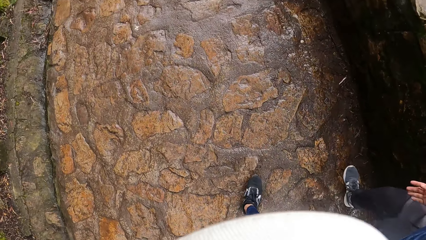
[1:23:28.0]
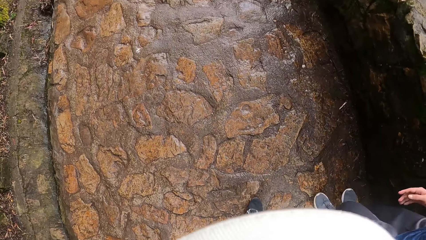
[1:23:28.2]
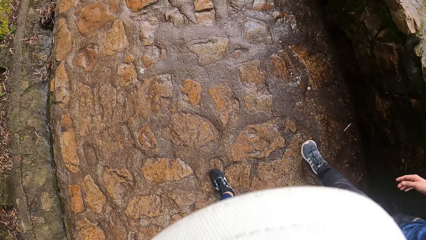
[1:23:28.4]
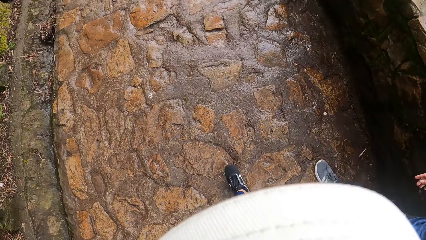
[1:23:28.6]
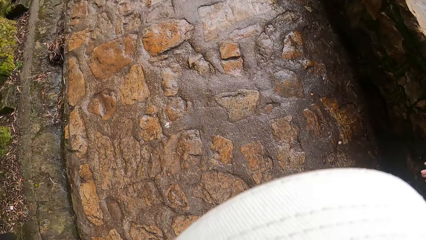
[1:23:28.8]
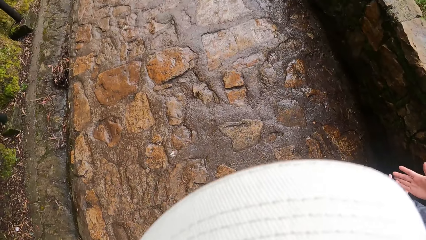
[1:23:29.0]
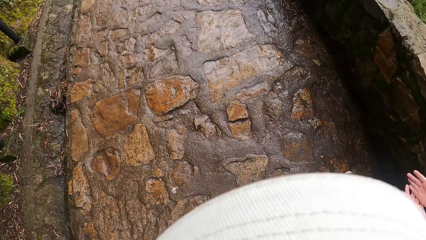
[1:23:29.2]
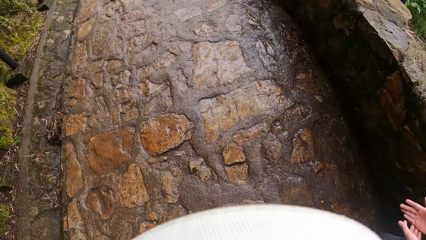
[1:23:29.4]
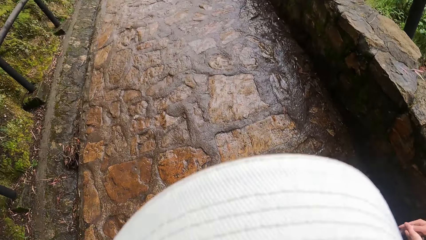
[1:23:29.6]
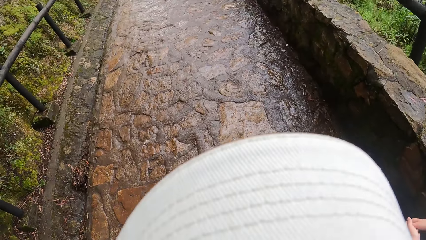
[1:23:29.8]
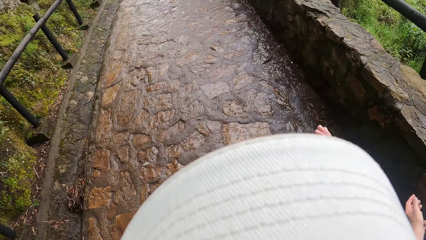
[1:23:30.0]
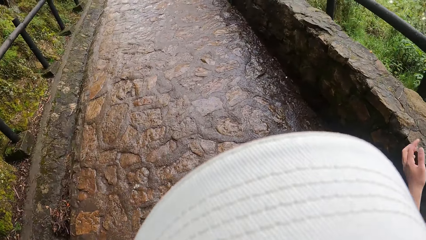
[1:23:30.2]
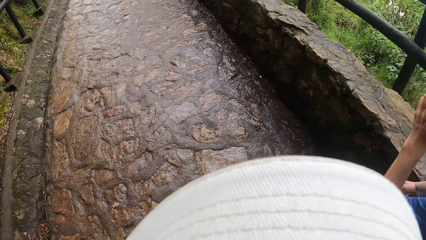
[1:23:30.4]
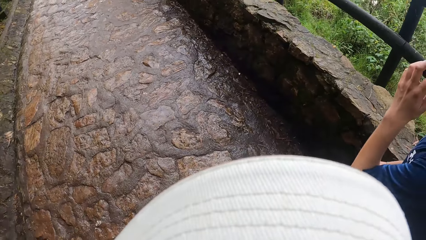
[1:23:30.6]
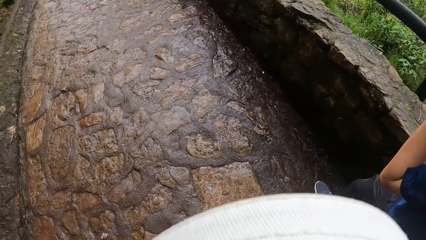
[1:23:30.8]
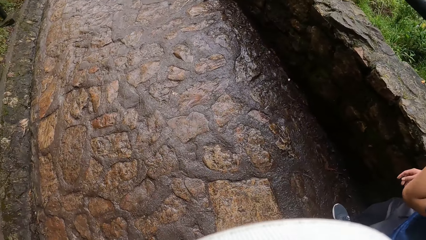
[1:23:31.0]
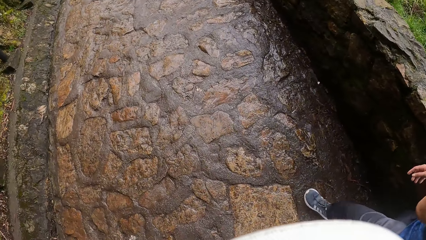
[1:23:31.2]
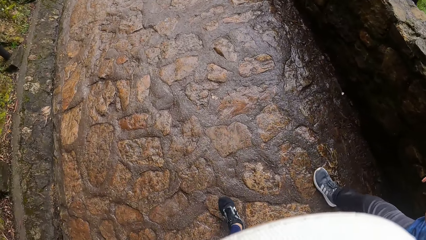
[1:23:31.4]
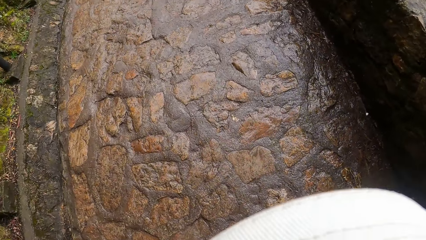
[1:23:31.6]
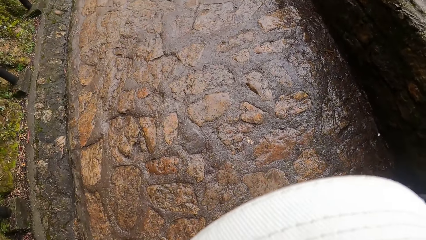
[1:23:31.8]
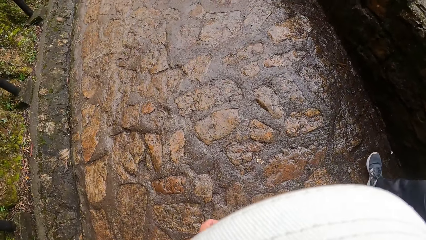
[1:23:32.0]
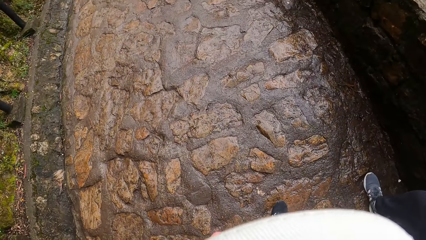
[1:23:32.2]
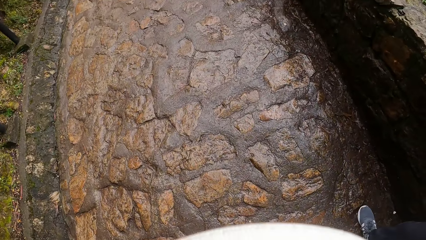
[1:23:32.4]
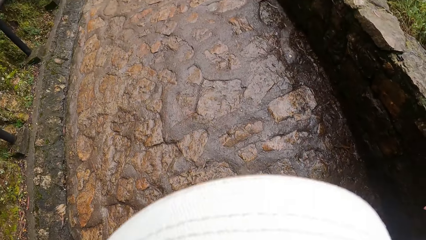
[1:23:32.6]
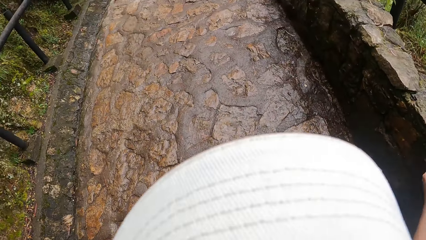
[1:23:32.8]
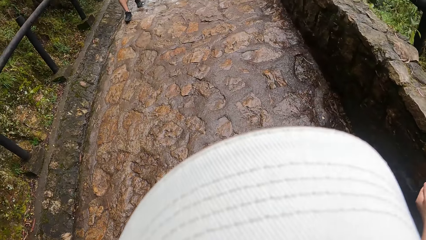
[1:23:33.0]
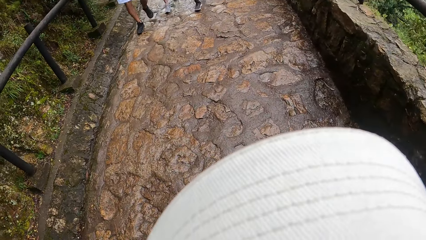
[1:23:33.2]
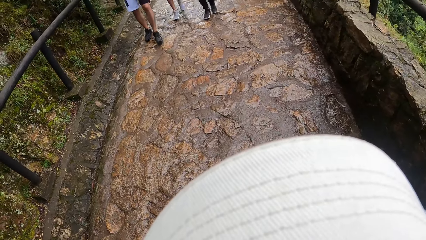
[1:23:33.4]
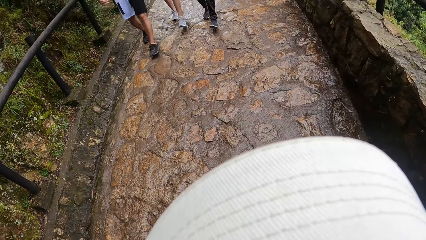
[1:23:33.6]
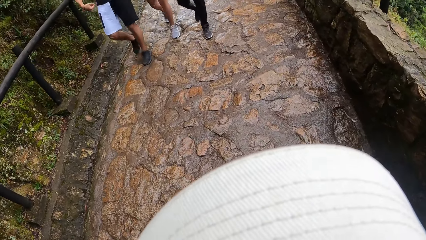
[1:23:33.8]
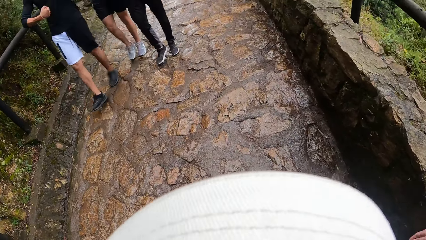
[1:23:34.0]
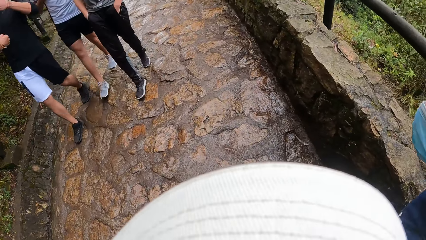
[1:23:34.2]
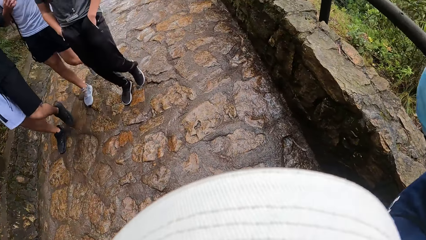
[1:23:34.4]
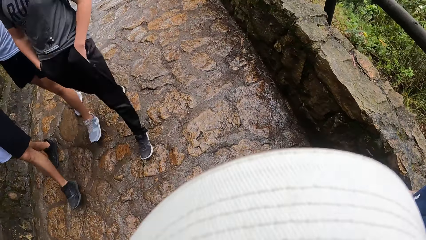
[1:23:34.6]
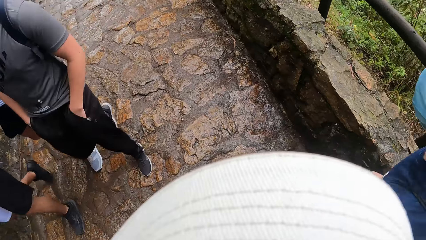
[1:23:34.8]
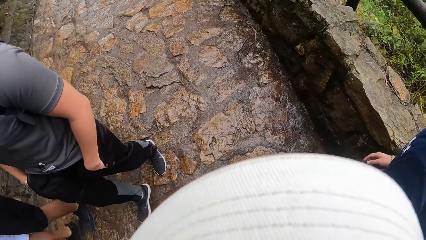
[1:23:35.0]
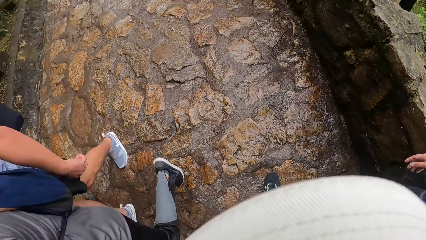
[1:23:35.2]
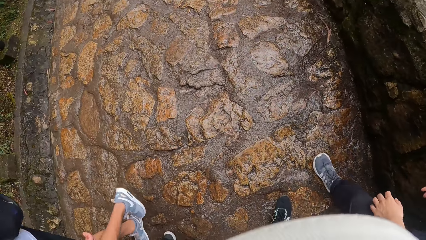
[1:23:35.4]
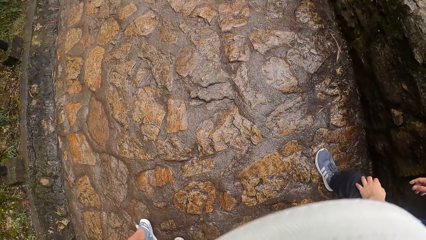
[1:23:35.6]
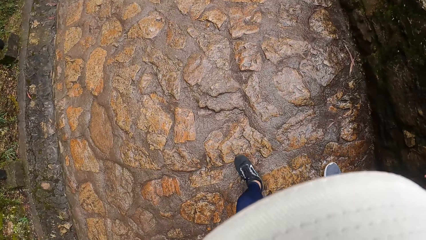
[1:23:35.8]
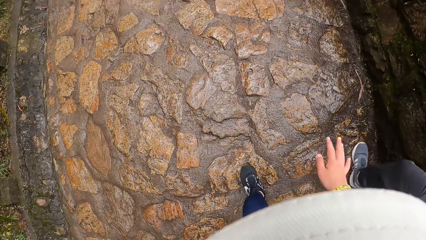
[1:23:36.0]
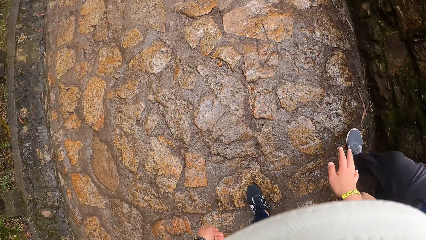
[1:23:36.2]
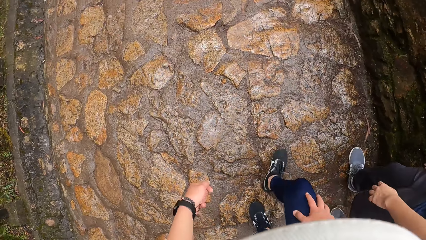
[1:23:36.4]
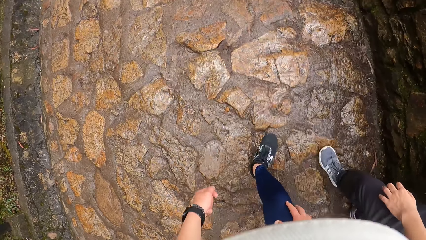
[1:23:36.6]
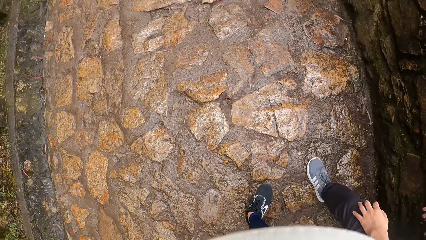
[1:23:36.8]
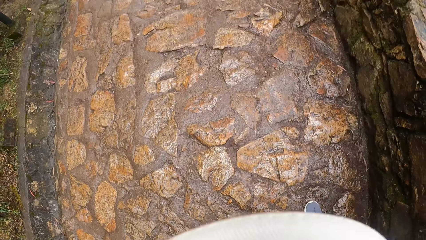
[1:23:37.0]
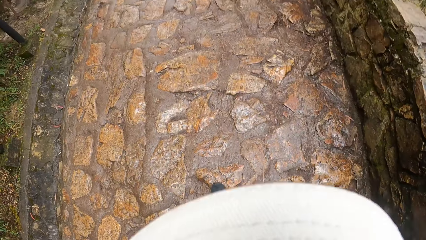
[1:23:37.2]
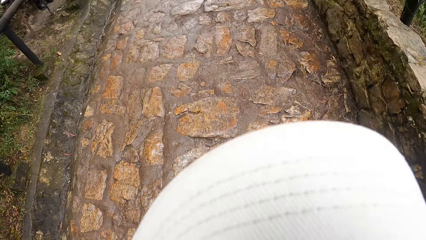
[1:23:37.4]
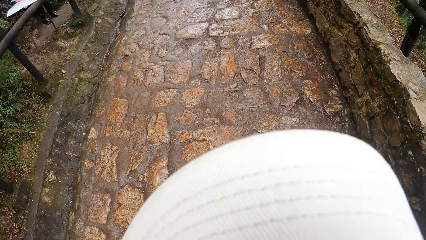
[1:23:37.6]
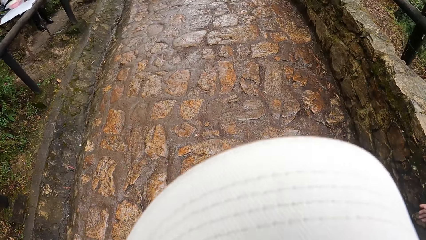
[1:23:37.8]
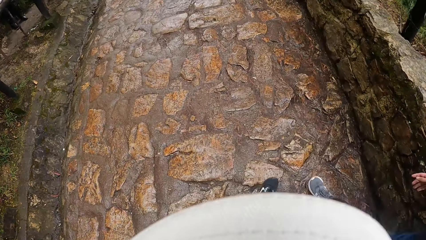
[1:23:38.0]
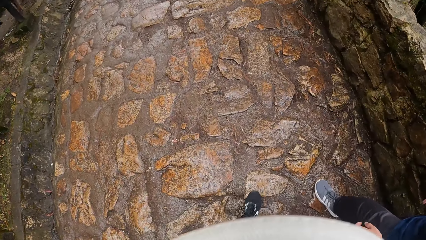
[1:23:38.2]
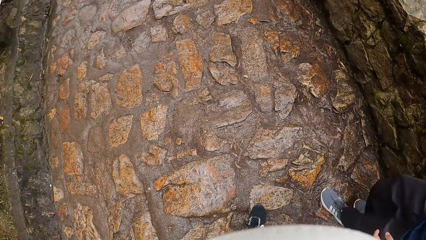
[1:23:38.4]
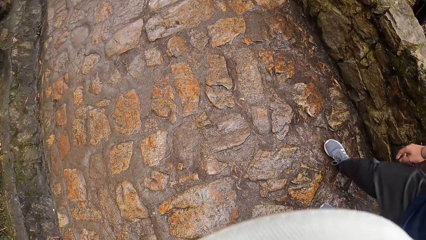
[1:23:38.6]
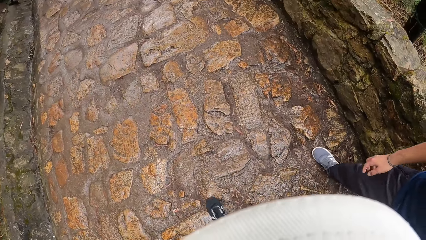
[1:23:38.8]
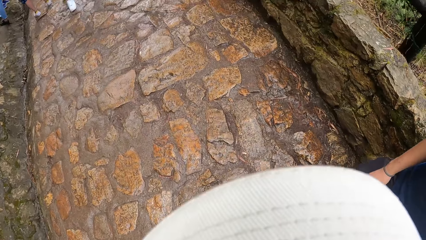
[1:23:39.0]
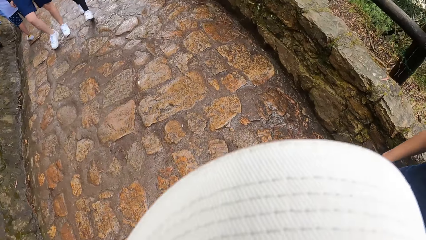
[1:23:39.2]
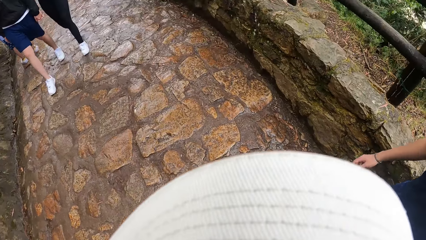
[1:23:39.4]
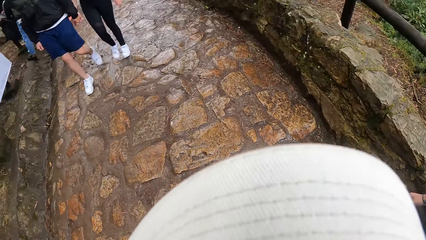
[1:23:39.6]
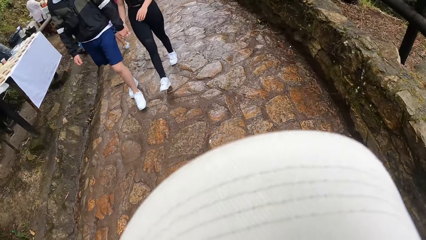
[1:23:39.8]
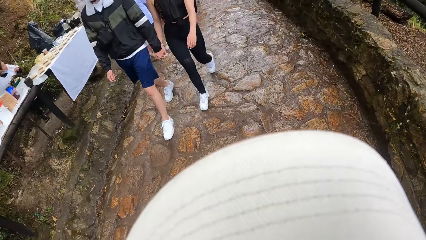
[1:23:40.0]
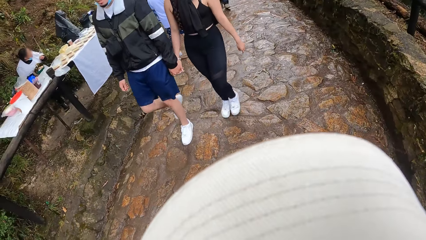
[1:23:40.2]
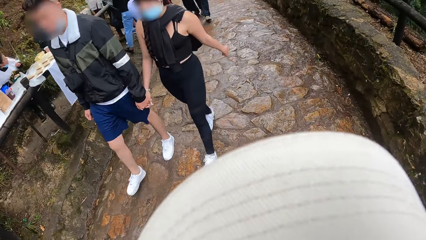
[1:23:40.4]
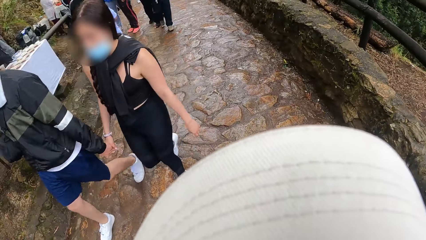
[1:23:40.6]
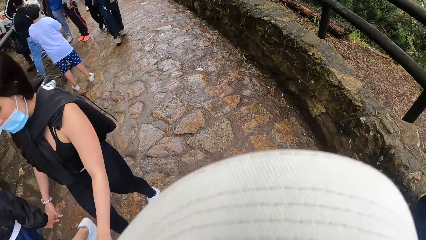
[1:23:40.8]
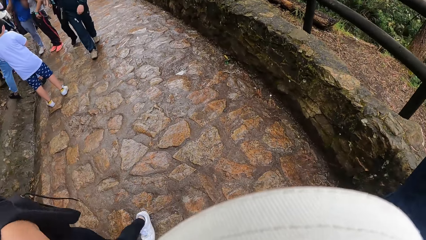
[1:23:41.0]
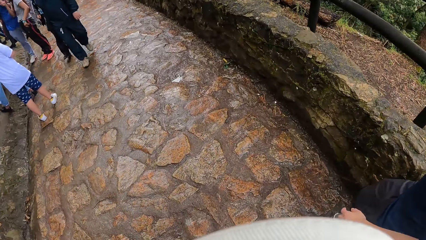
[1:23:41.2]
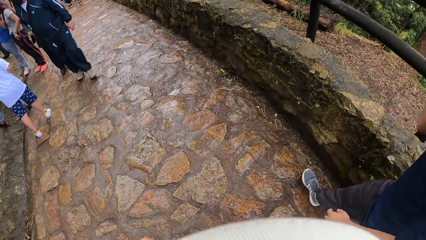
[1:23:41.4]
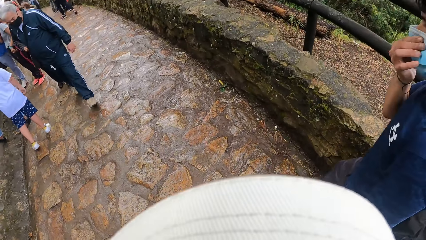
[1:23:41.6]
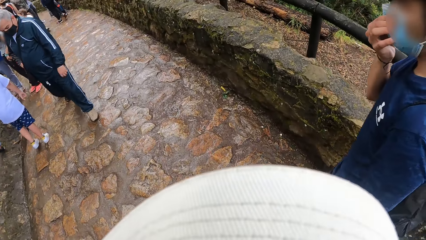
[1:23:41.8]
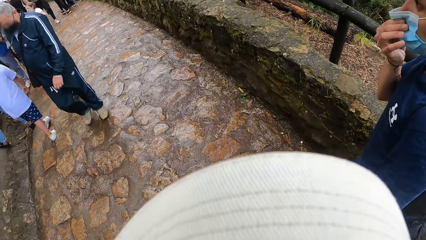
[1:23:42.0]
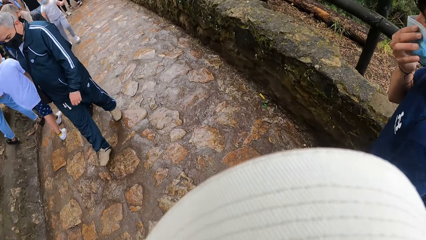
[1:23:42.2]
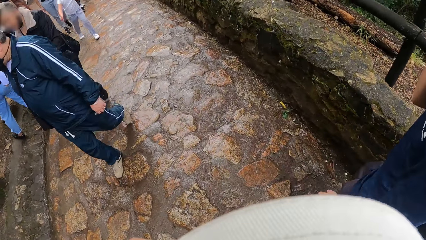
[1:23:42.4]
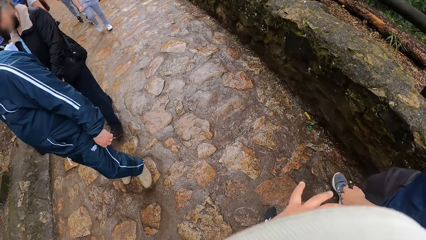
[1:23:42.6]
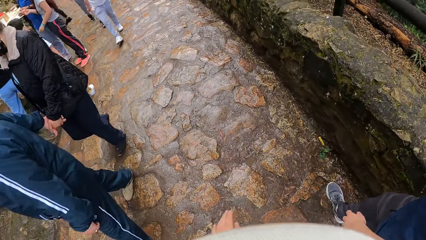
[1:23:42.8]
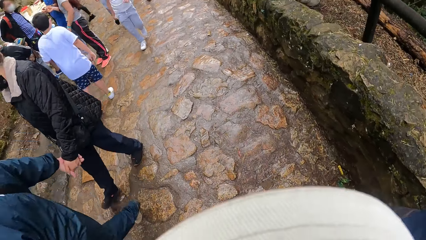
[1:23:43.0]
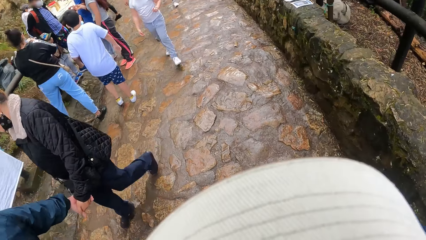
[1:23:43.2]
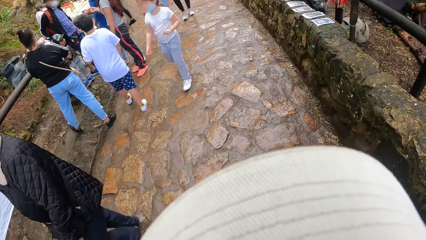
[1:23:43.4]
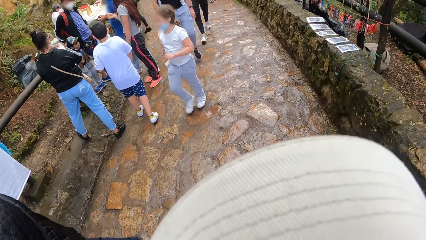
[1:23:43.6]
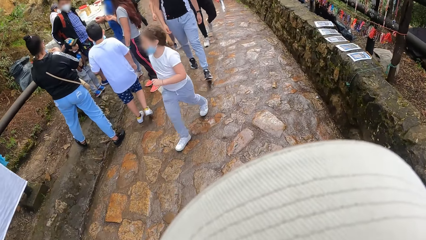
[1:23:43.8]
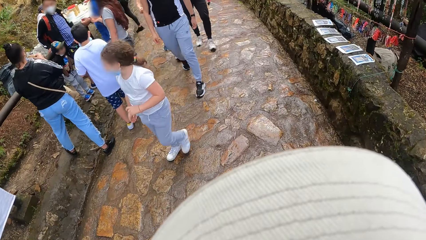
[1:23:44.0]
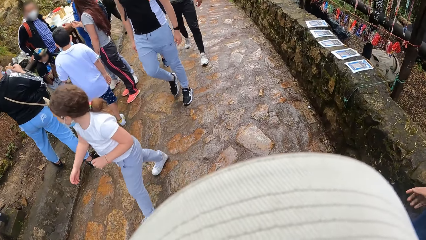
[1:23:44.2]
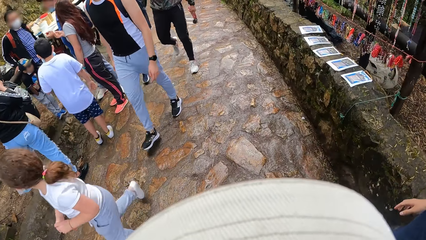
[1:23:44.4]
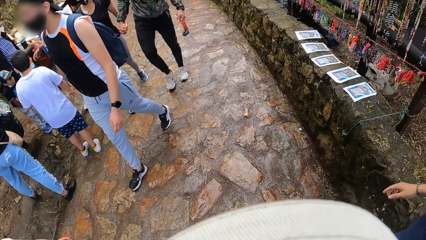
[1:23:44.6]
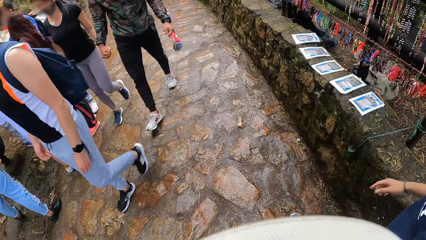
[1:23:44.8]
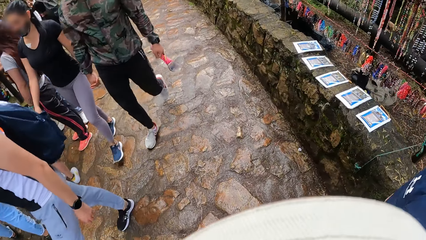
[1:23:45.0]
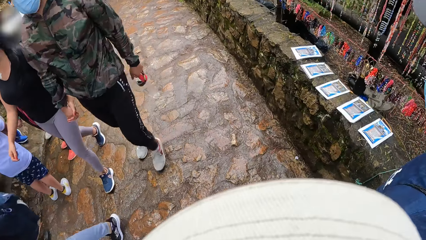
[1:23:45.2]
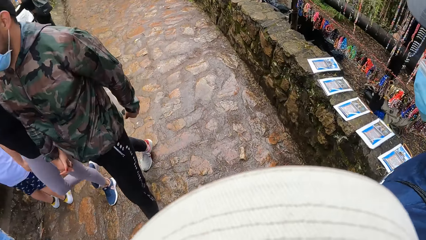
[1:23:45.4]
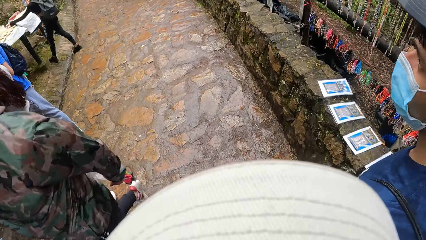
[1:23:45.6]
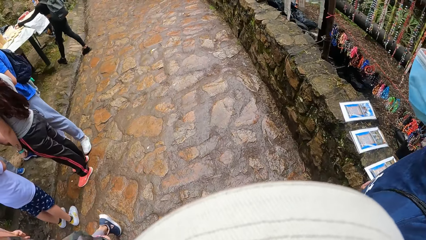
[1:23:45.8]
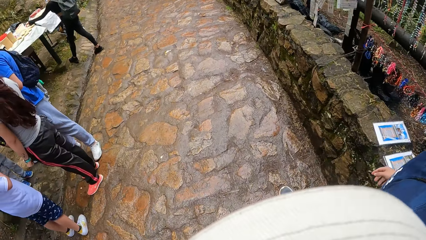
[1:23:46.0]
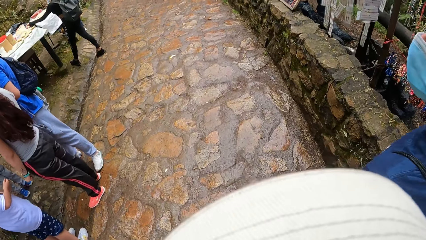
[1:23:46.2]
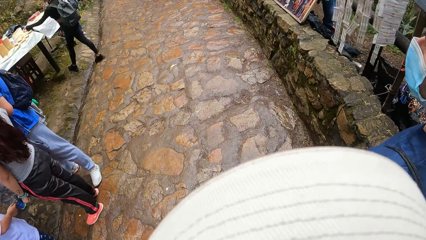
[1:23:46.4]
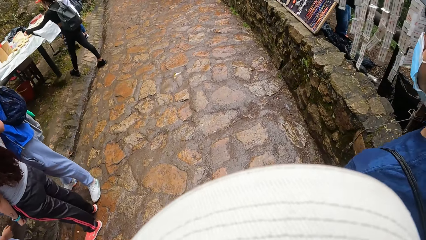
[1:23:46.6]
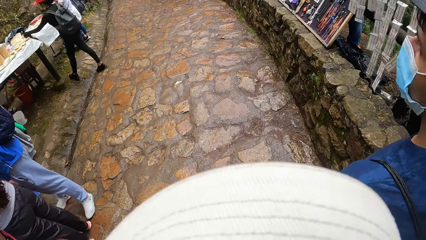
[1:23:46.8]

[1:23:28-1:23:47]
The man touches the facemask on his face with his left hand. The man touches the facemask on his face with his right hand.
